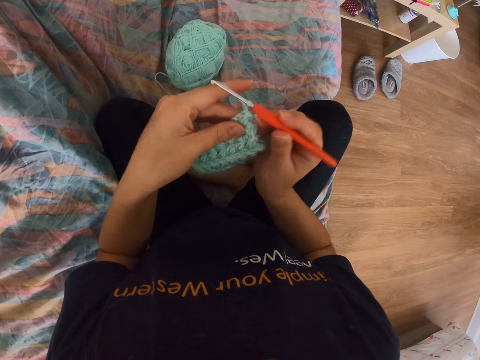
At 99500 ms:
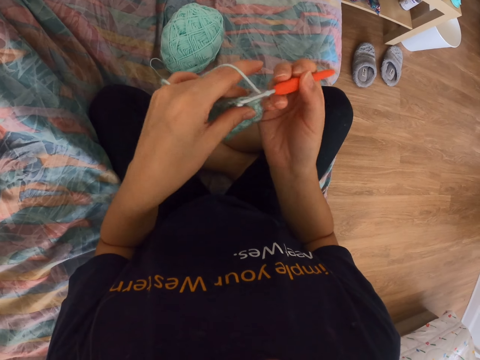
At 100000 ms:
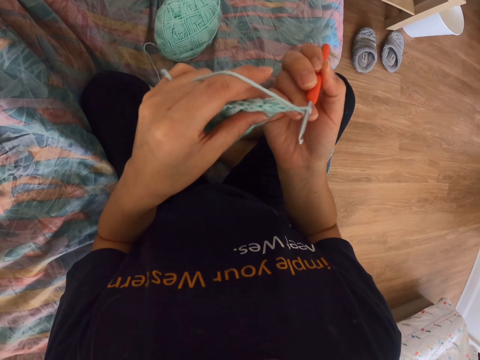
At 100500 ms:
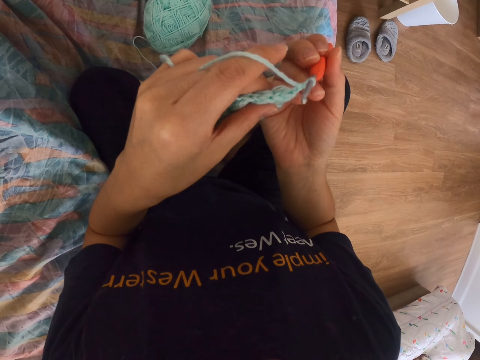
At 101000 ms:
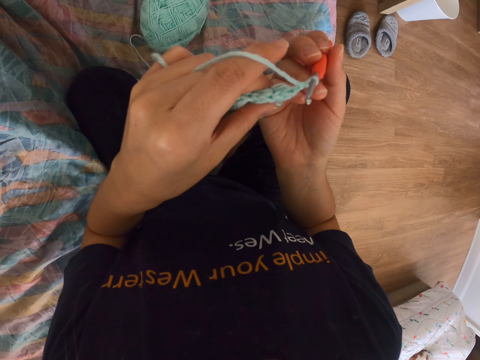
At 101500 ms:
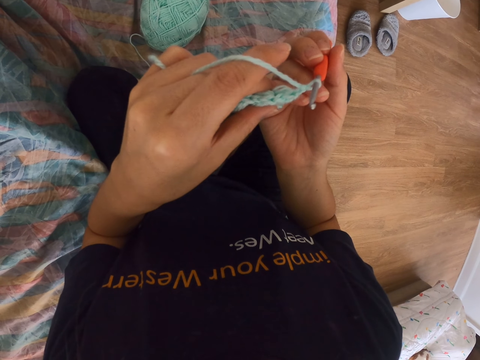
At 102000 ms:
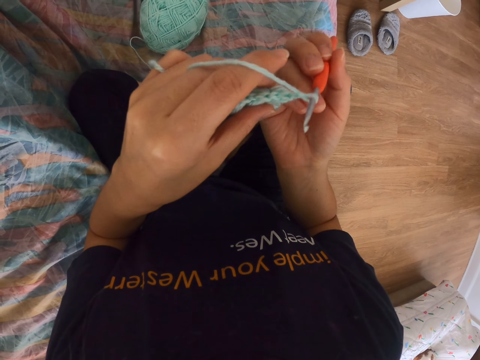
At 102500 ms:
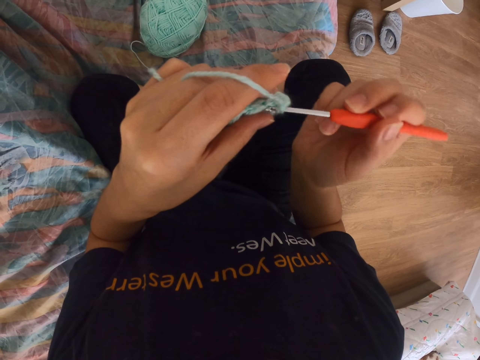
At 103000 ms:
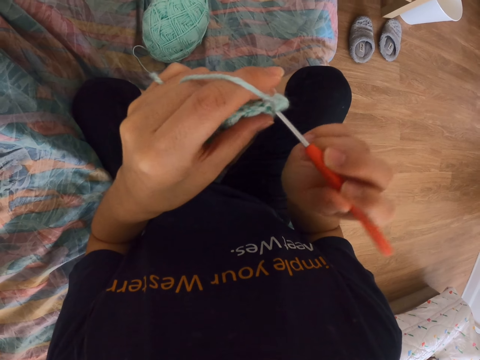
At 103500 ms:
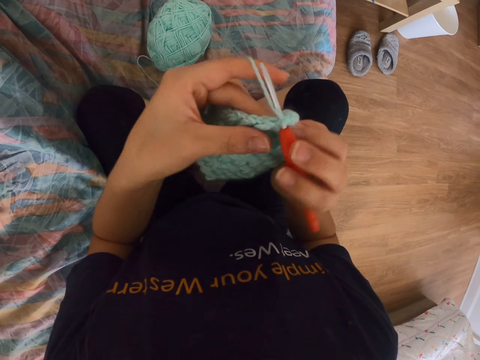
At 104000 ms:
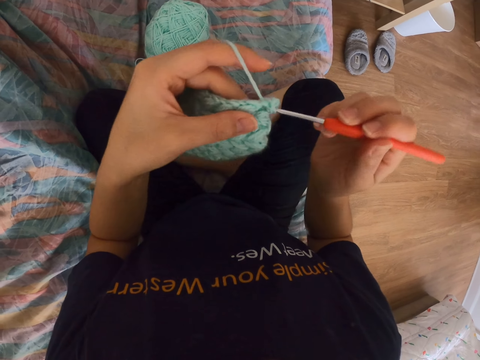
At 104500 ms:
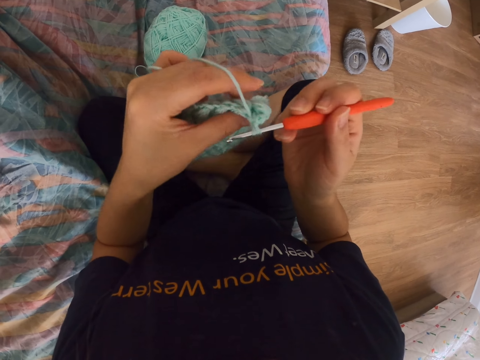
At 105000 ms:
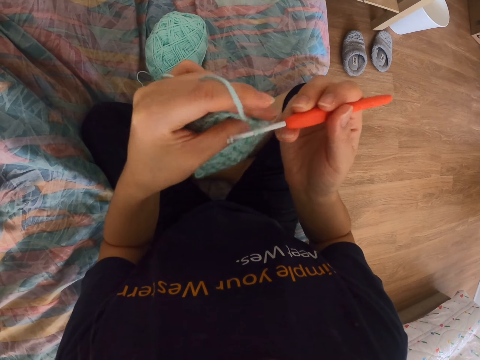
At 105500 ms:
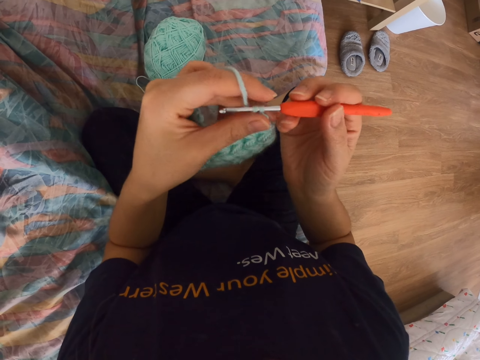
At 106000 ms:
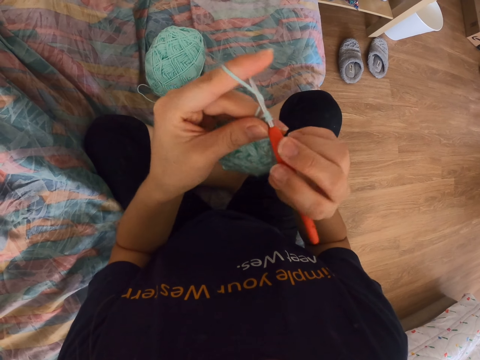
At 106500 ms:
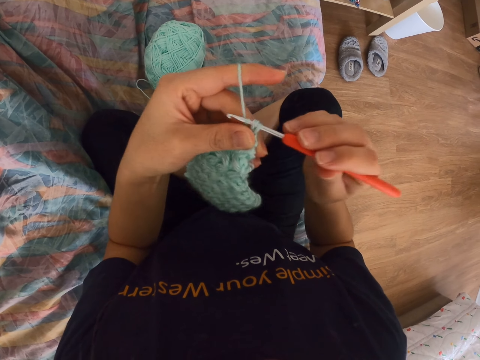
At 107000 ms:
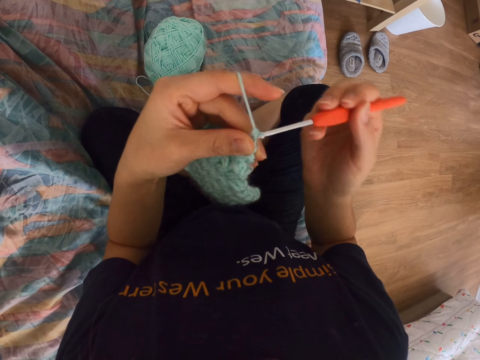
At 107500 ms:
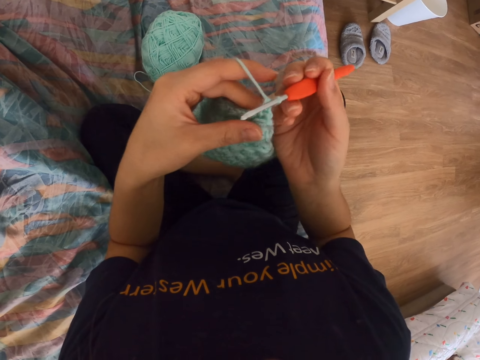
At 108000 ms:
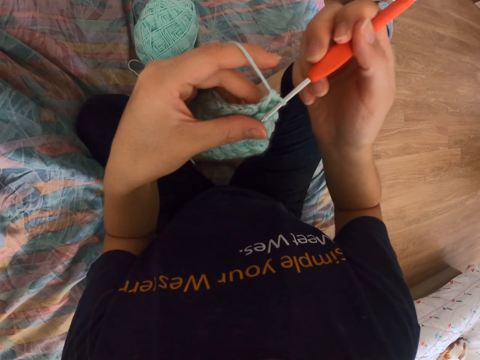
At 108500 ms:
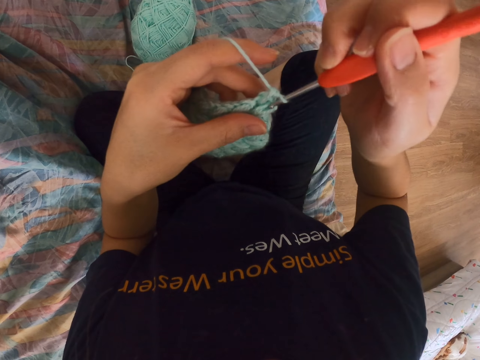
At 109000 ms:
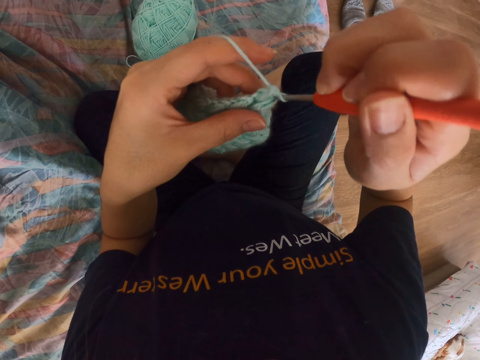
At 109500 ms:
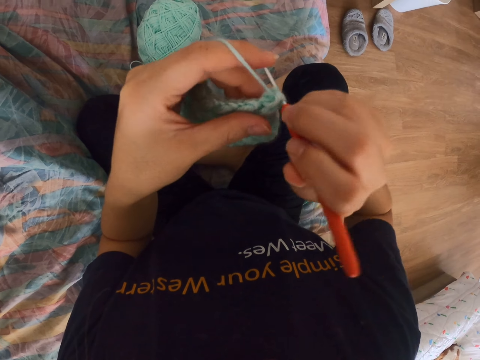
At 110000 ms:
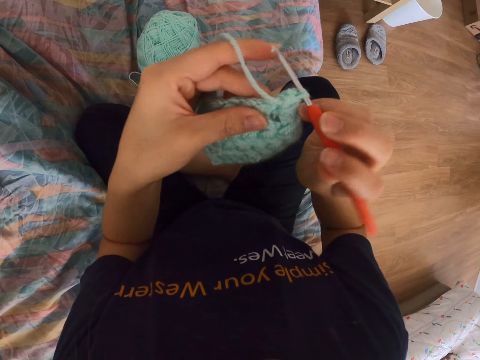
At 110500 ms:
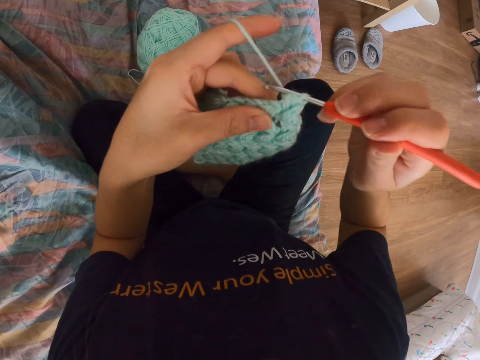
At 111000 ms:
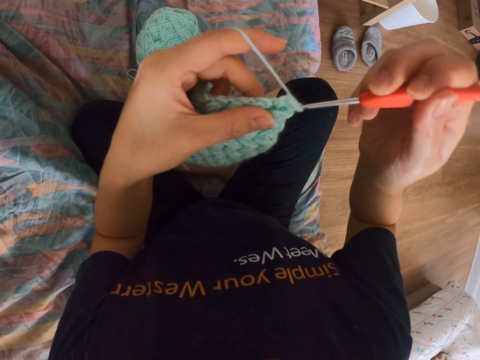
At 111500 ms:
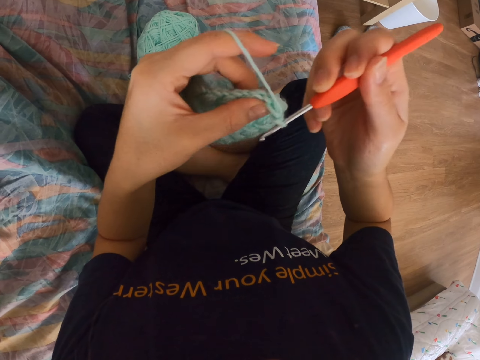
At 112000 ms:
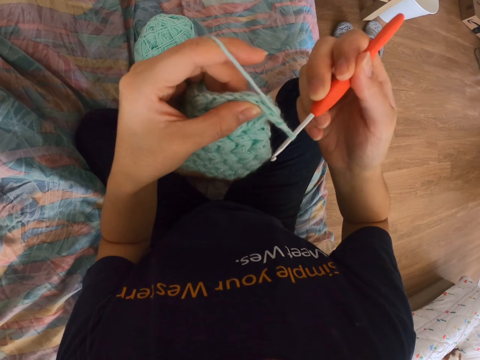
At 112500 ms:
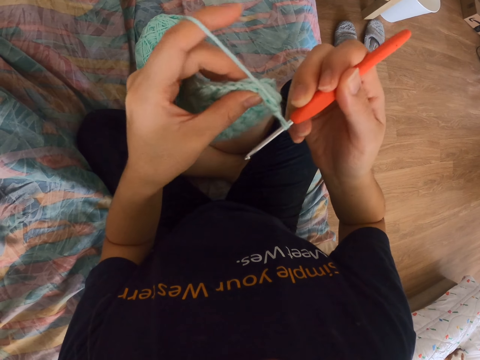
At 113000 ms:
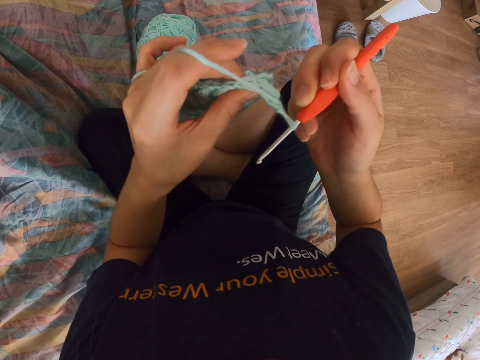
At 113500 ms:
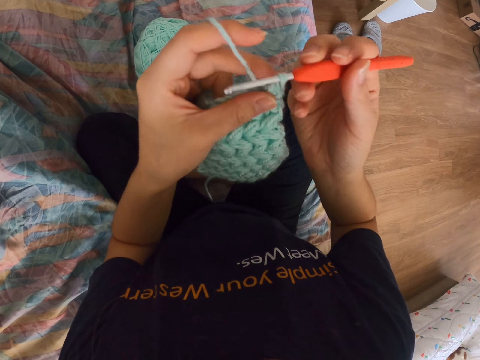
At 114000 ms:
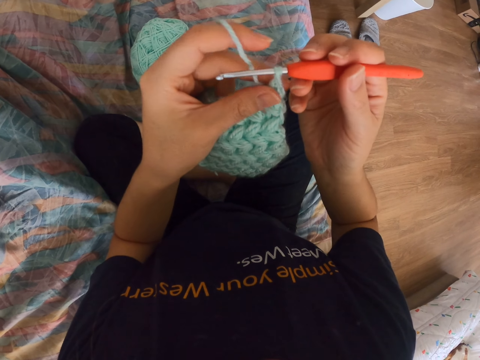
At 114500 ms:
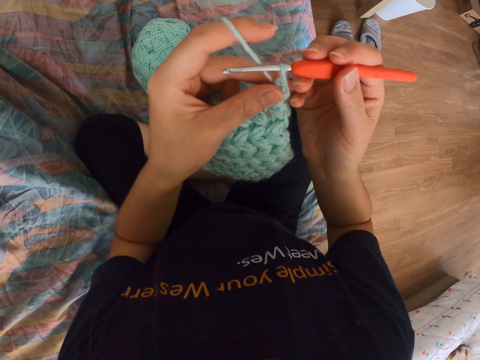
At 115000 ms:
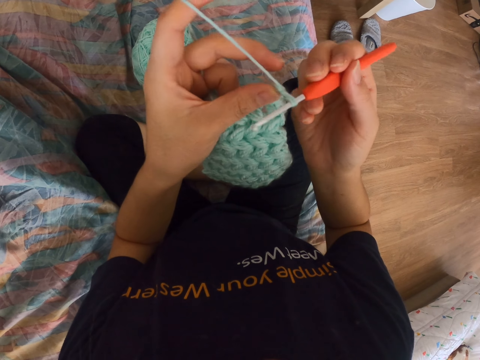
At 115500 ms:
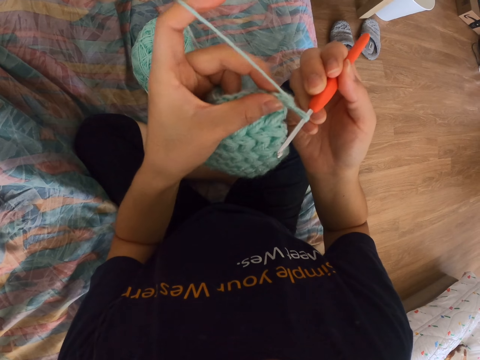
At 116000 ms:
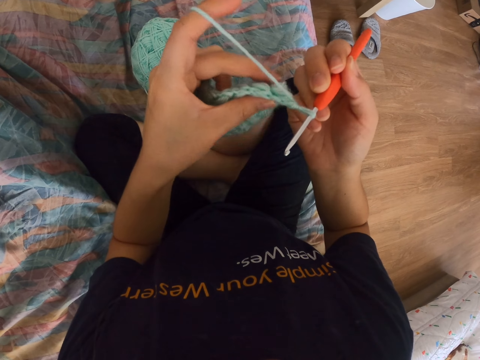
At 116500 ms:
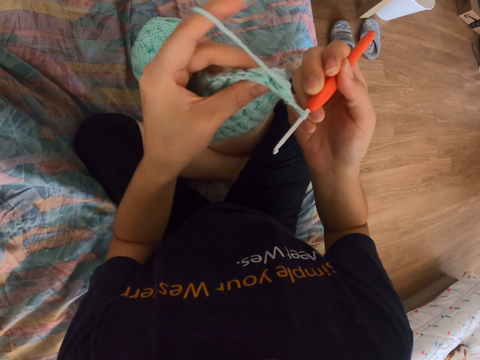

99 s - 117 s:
The camera wearer holds the crochet hook or needle. They look at the cloth. They insert the needle to the cloth. They pull the string with the sewing needle and crochet a piece of cloth. They pull the string with the sewing needle again. They insert the needle to the cloth. They pull the string with the sewing needle. They adjust the hand.

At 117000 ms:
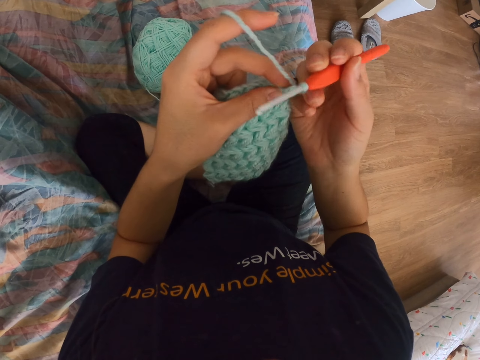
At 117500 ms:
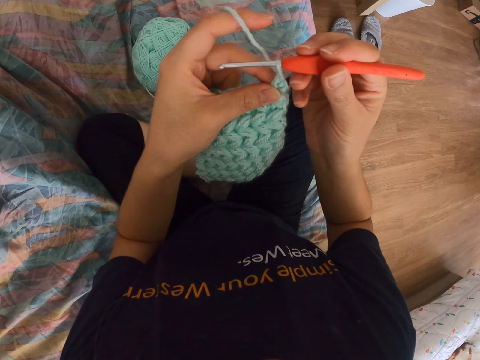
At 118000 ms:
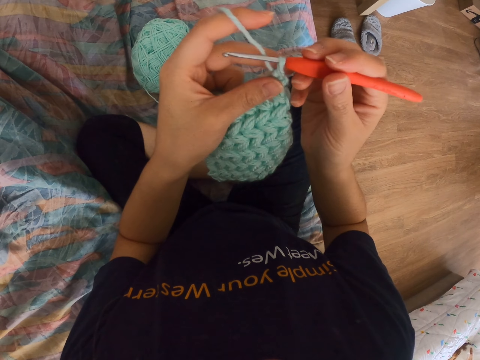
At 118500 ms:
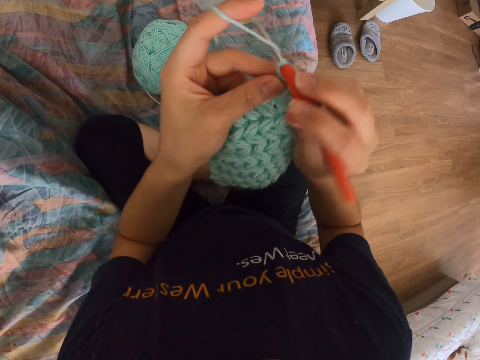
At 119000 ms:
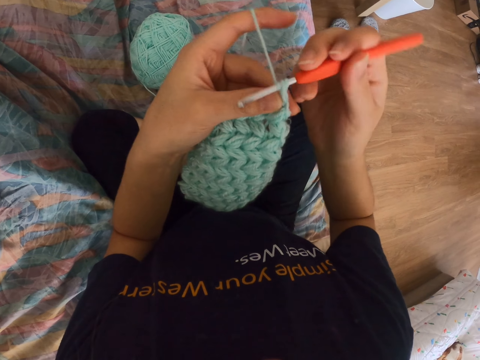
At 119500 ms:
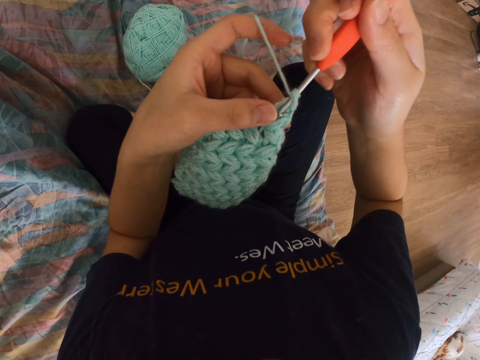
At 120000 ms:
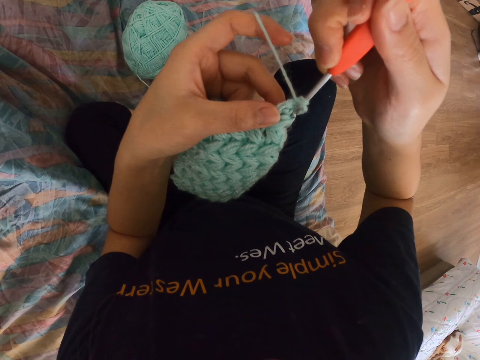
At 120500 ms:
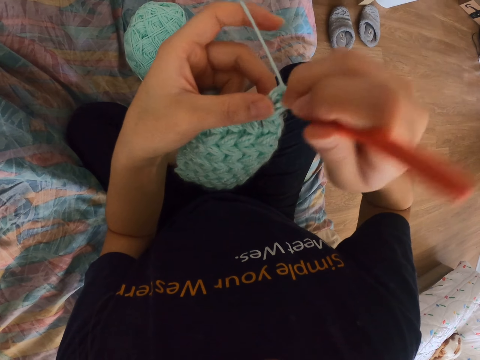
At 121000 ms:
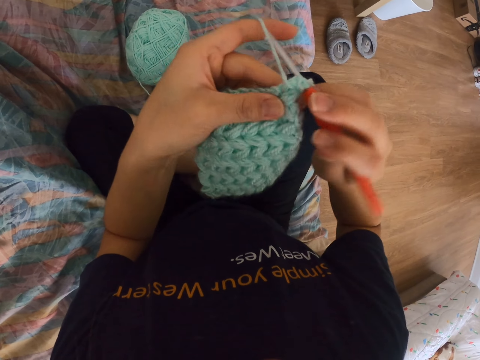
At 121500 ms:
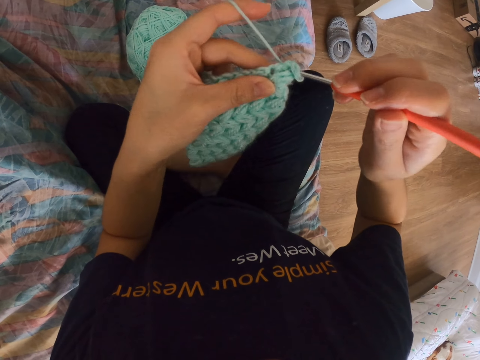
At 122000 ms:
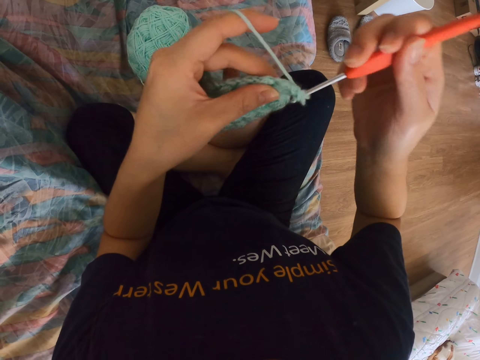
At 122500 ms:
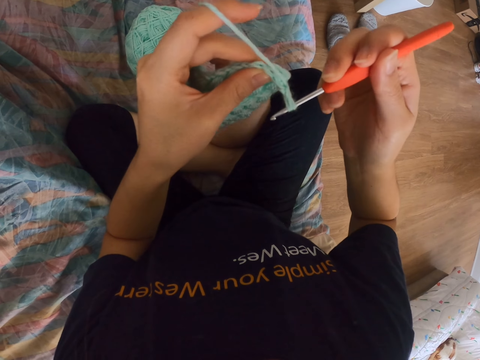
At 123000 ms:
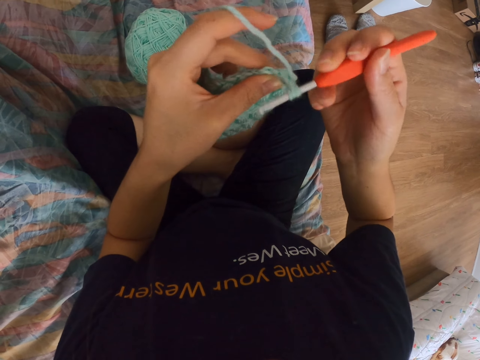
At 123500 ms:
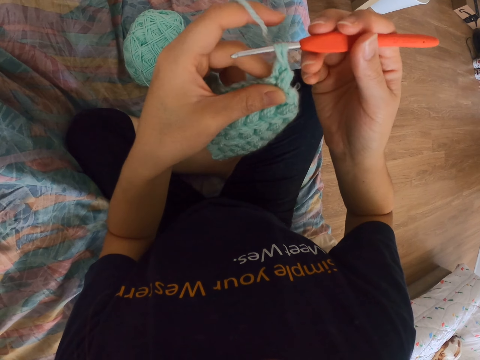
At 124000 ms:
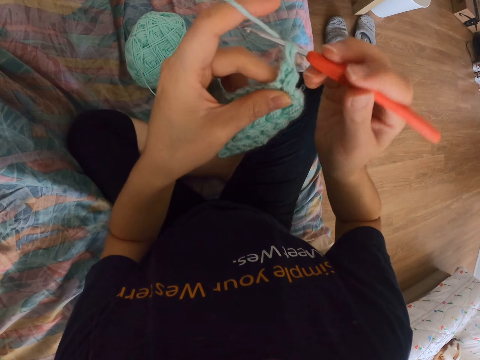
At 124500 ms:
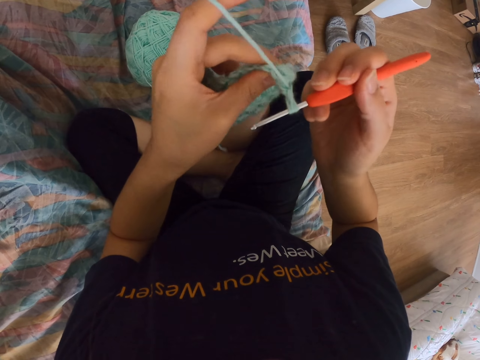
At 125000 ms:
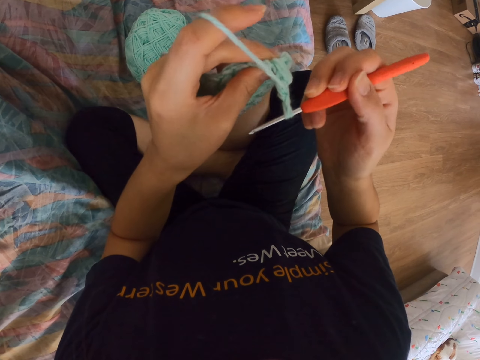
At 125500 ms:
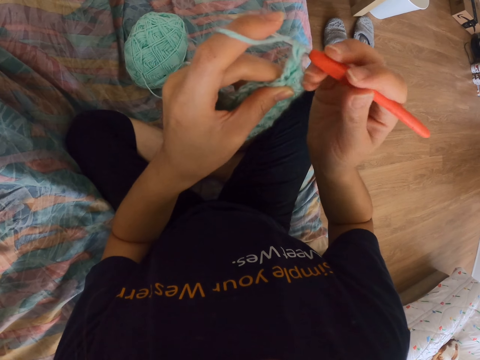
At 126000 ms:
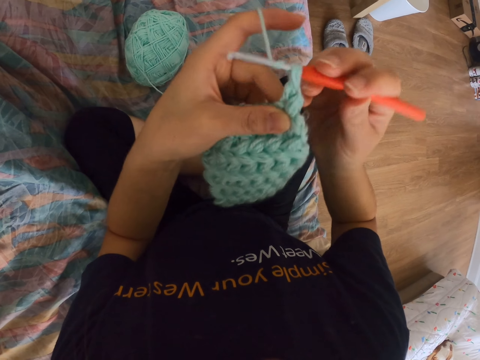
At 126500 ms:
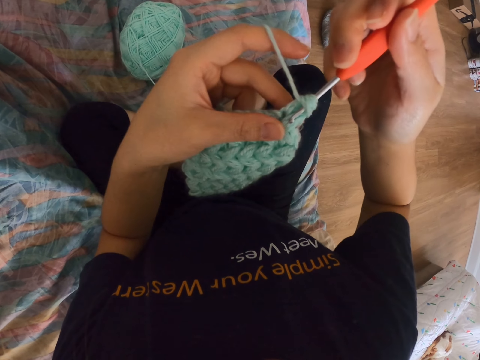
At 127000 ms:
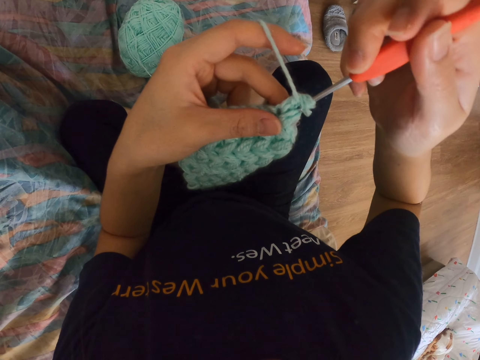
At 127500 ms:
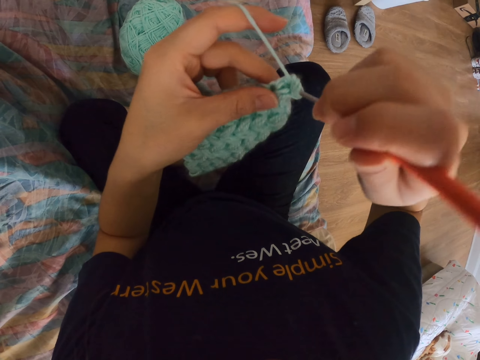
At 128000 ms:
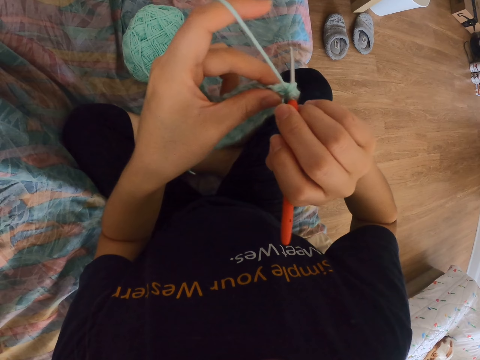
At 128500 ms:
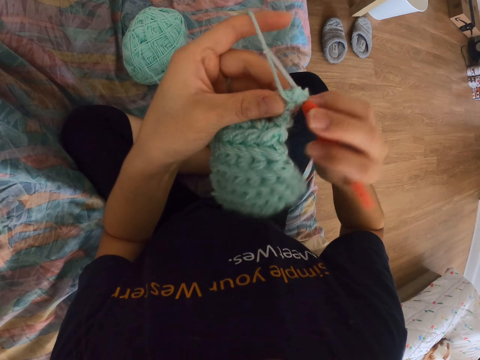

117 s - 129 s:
The camera wearer pulls the string with the sewing needle. They insert the needle to the cloth. They pull the string with the sewing needle. They pull the string with the sewing needle again. They insert the needle to the cloth.
